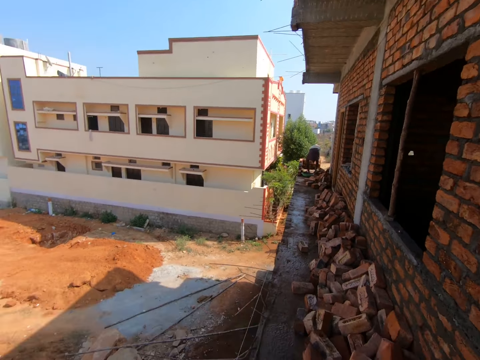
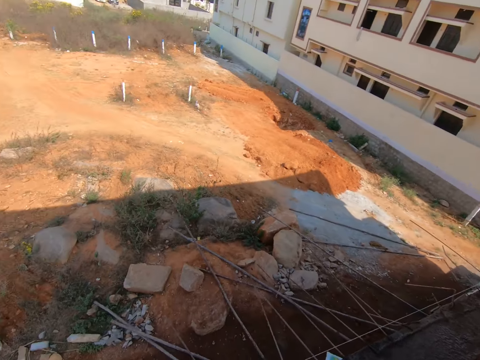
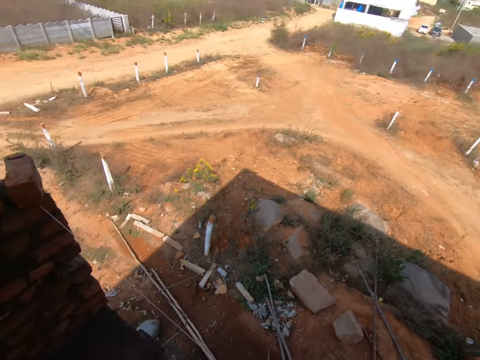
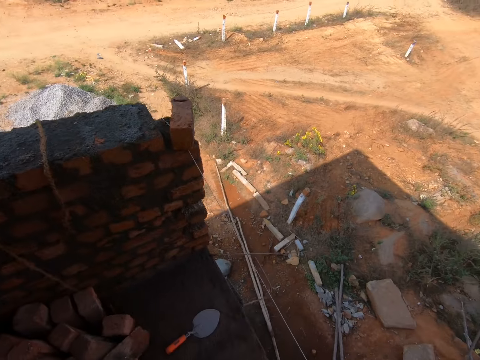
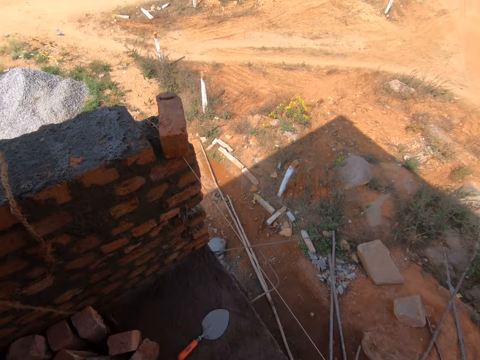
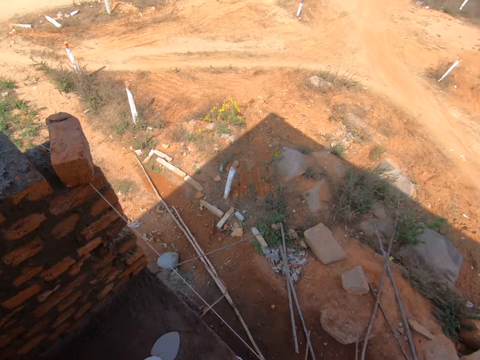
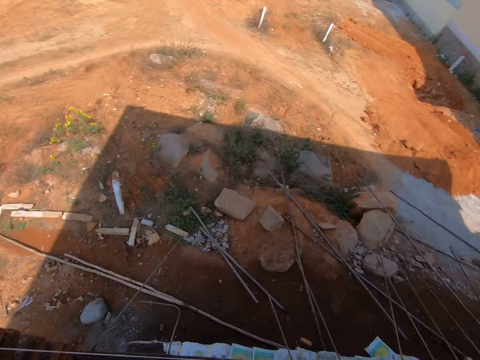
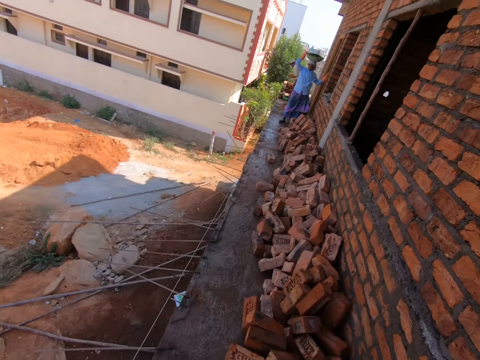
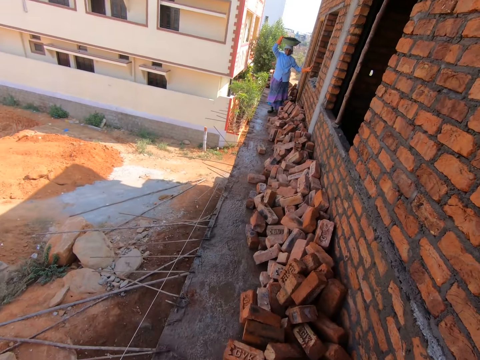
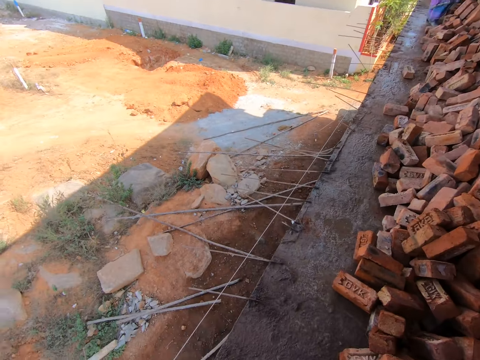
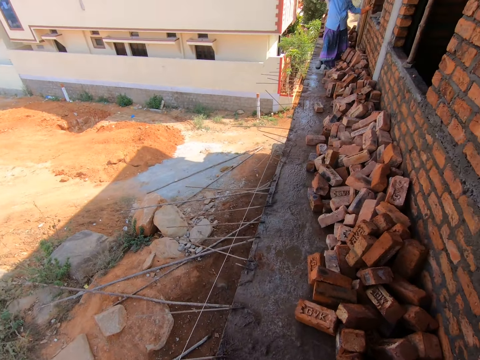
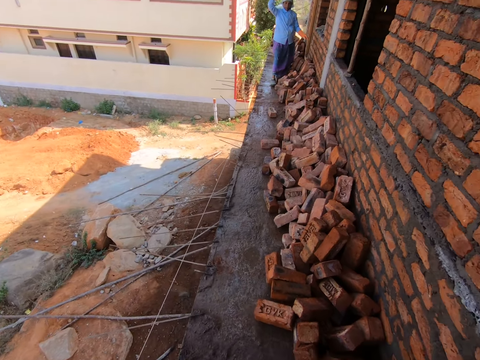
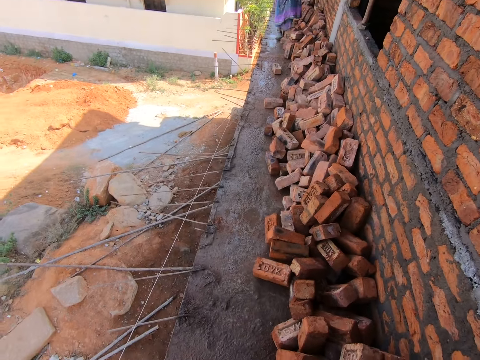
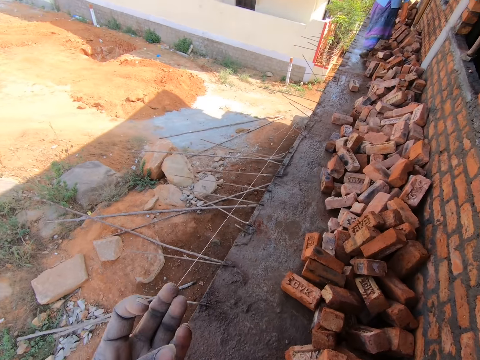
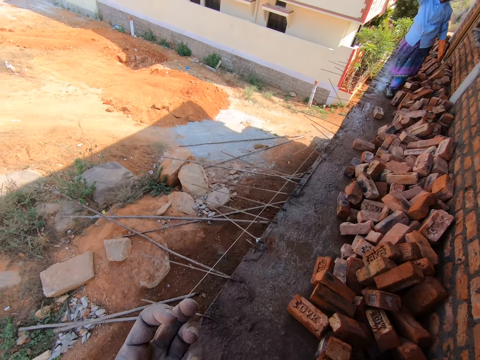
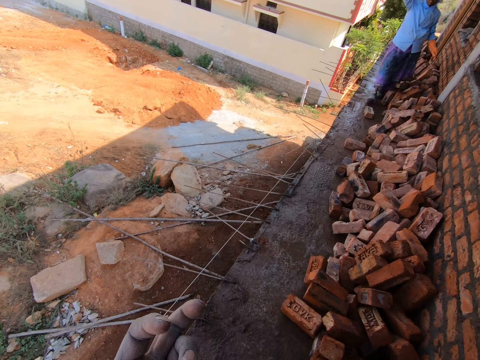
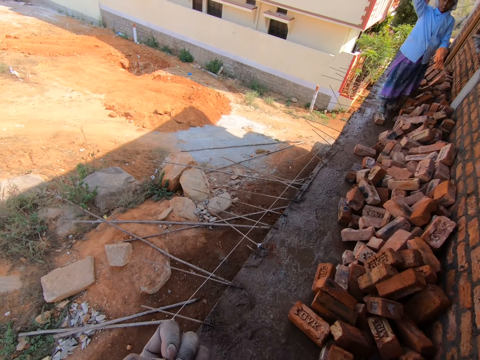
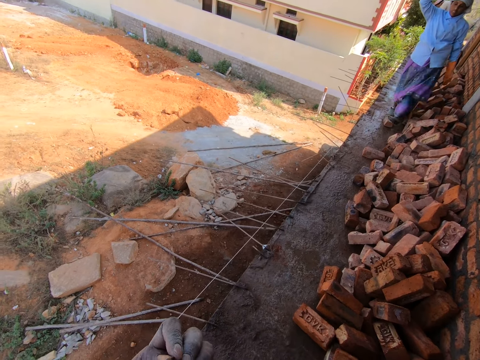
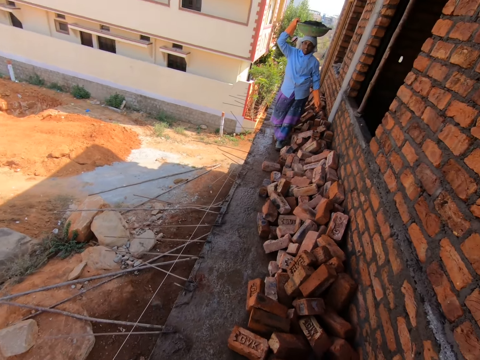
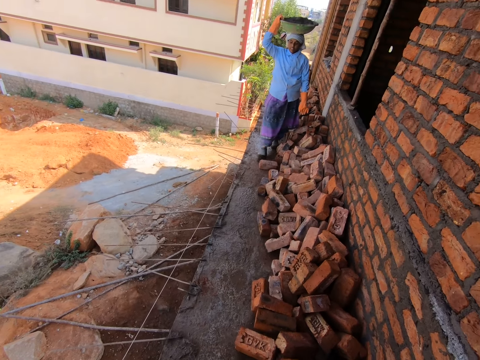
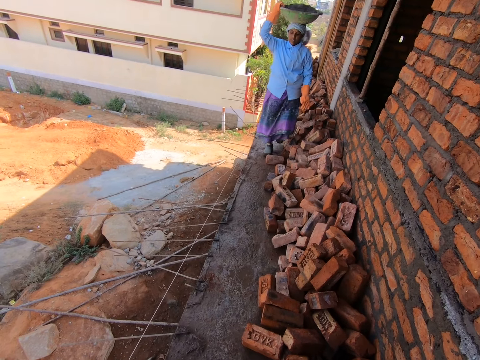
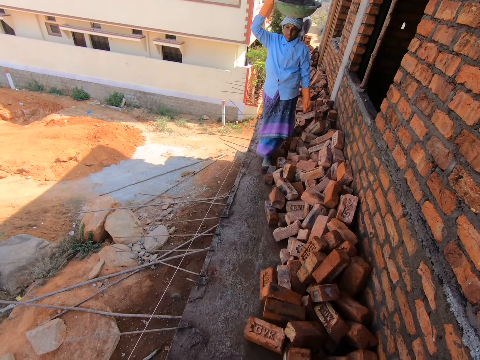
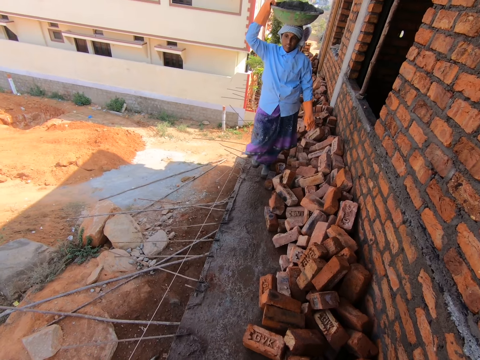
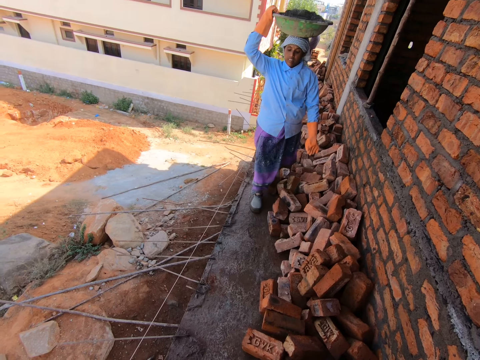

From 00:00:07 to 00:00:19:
The camera wearer looks around. He turns around. A woman walks towards the camera wearer in the building site. The camera wearer looks at the bricks. He looks at his fingers.

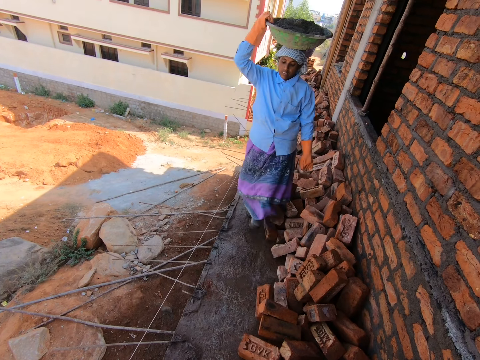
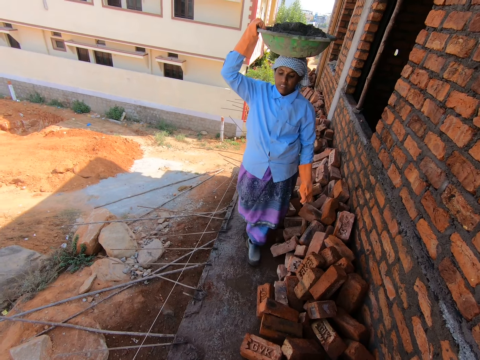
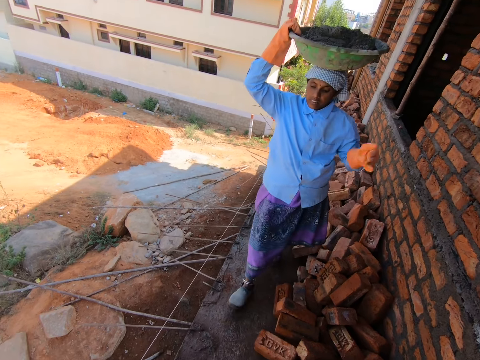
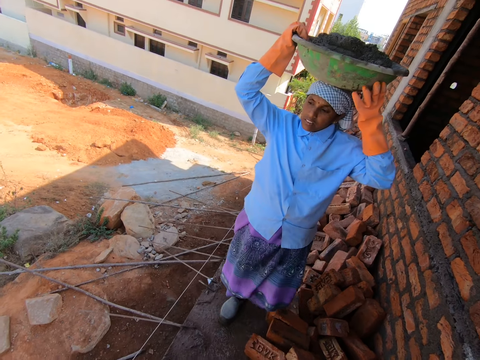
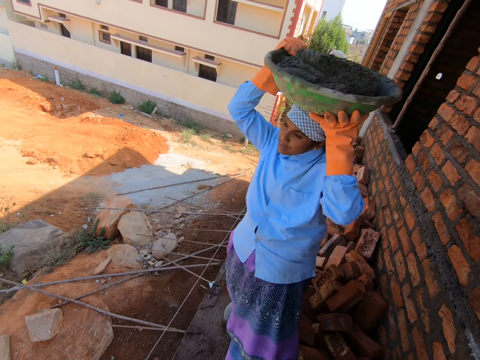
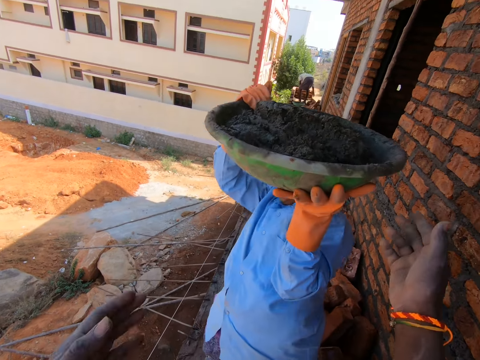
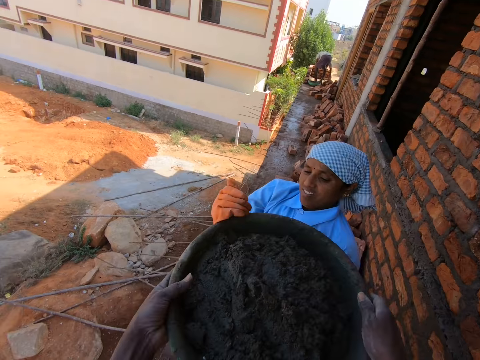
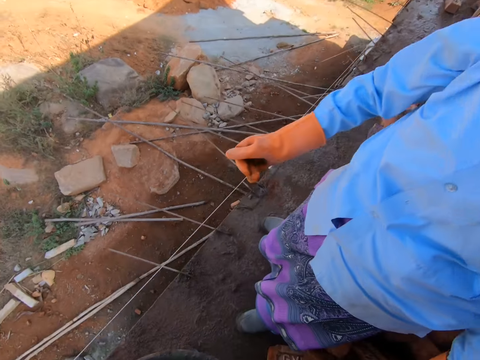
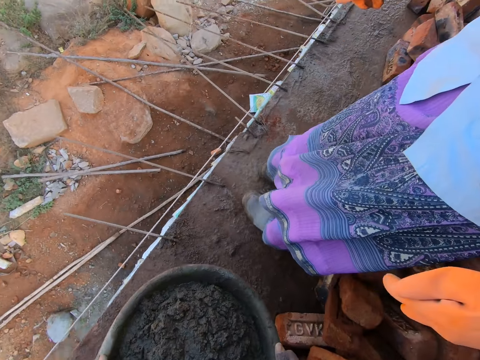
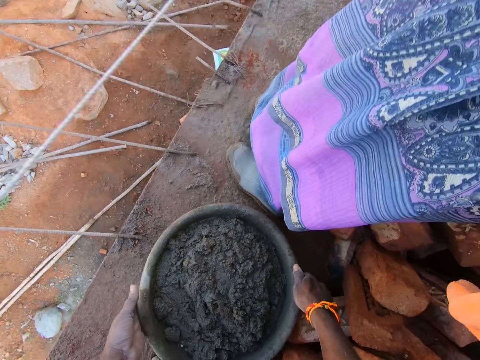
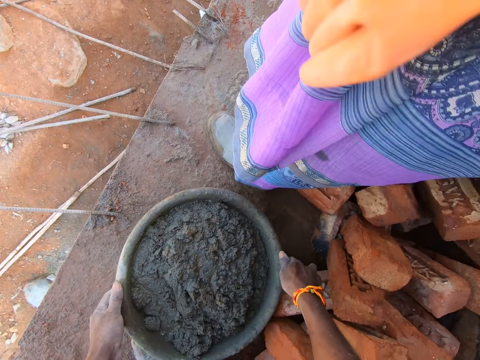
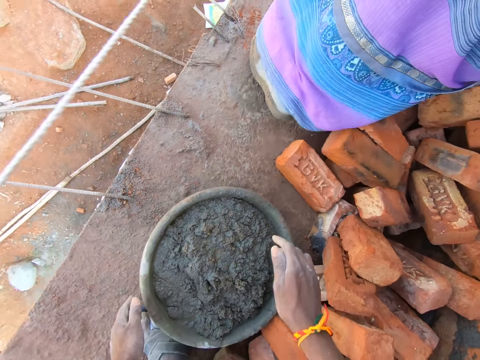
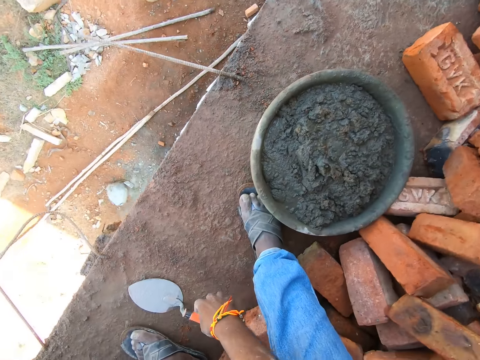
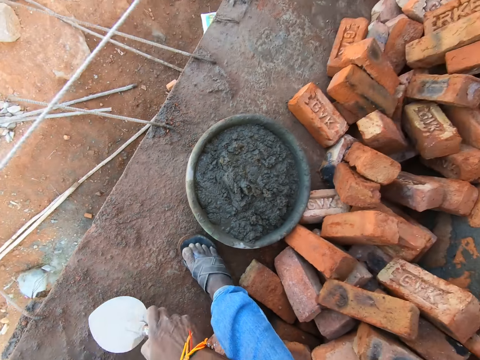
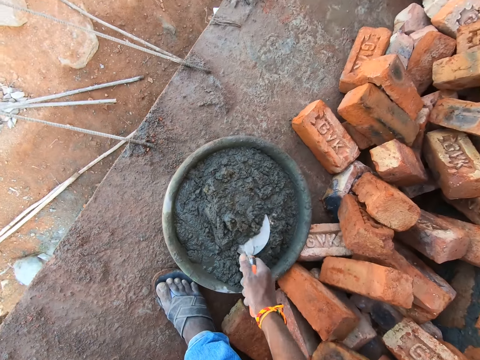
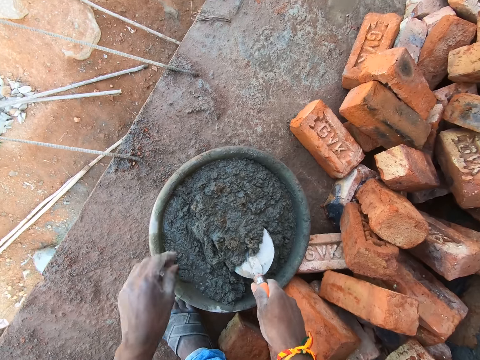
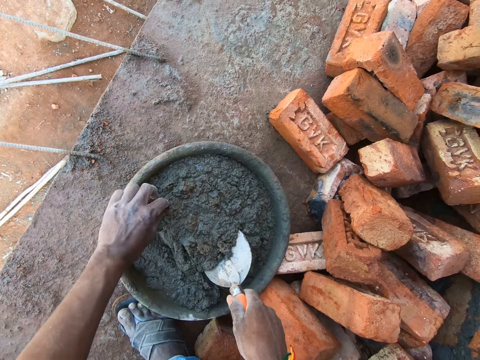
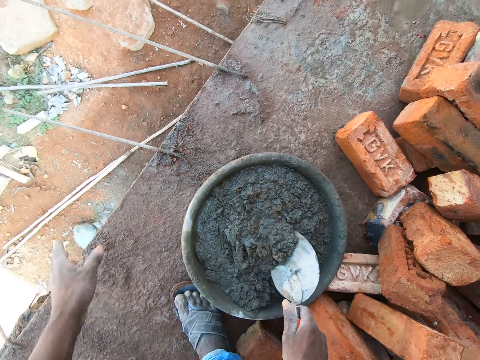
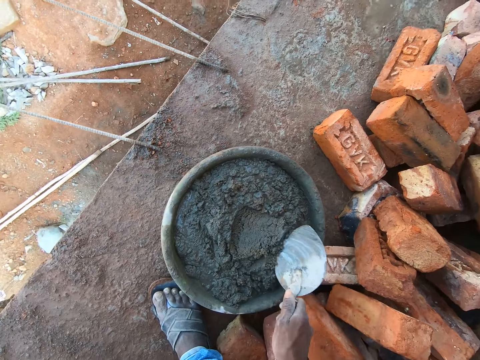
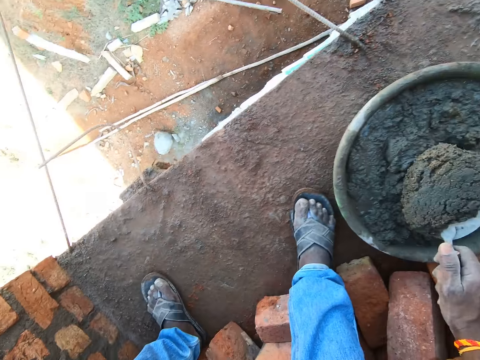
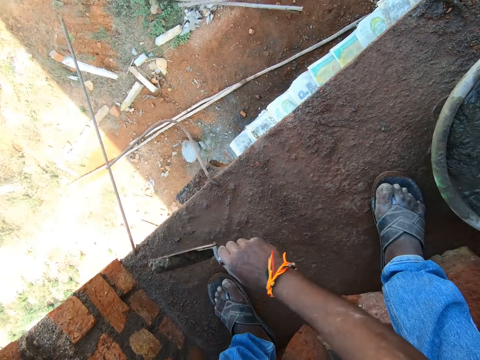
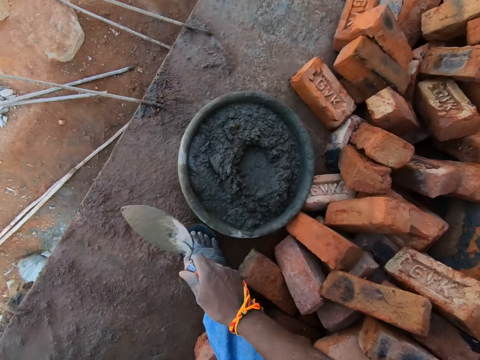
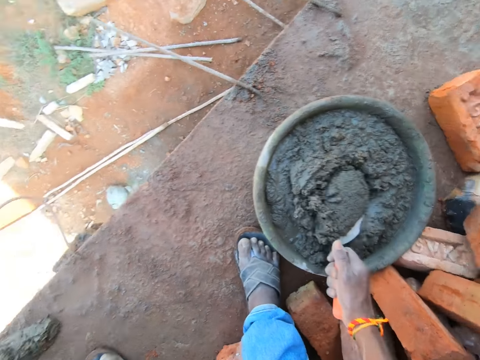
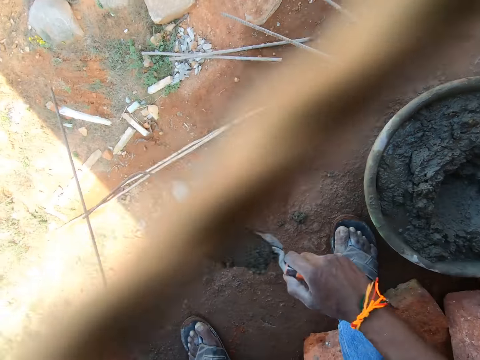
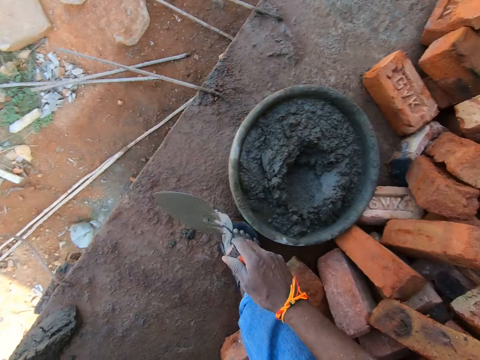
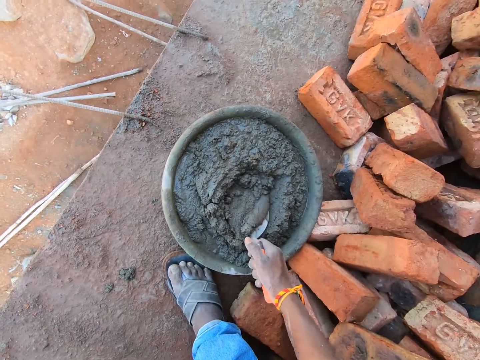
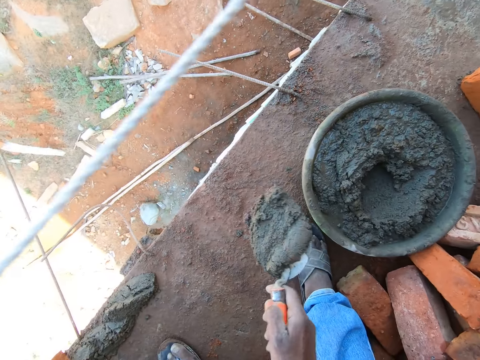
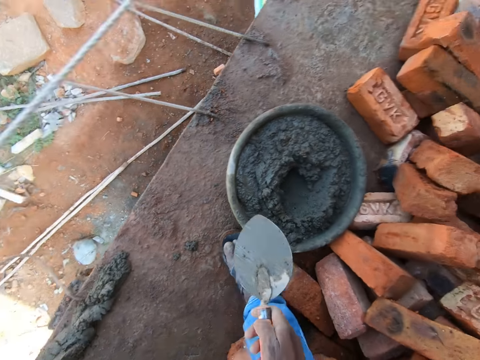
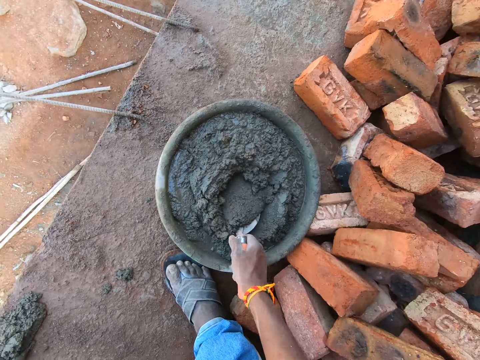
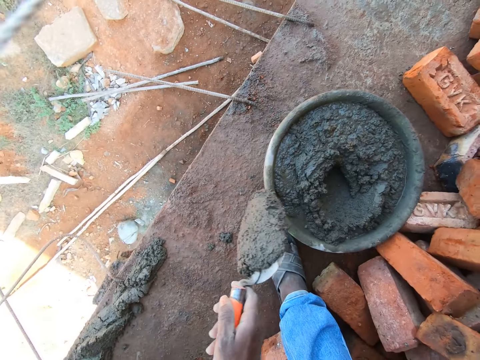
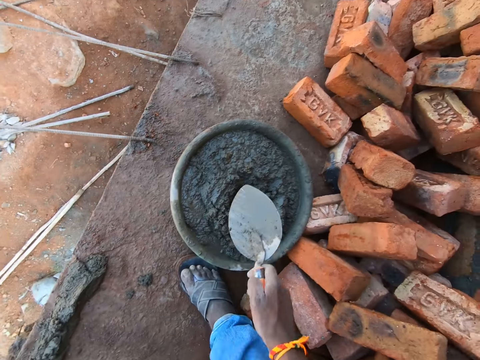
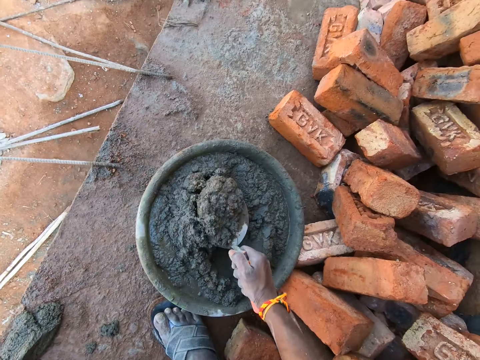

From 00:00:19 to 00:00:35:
A woman removes a head pan with sand concrete from her head. The woman gives the camera wearer concrete. The camera wearer takes the head pan with sand concrete from the woman. They put the head pan with sand concrete on the floor of the site building. The woman walks on the site building. The camera wearer picks up a brick trowel on the floor of the site building. They put the brick trowel in the sand concrete in the head pan. They pick up a sand stone in the sand concrete. They throw the sand stone down the site building. They flatten the sand concrete in the head pan with the brick trowel. They pick sand concrete in the head pan with the brick trowel. They add sand concrete on the site floor with the brick trowel. They pick sand concrete in the head pan with the brick trowel. They add sand concrete on the site floor with the brick trowel. They pick sand concrete in the head pan with the brick trowel. They add sand concrete on the site floor with the brick trowel. They pick sand concrete in the head pan with the brick trowel. They add sand concrete on the site floor with the brick trowel. They pick sand concrete in the head pan with the brick trowel.
